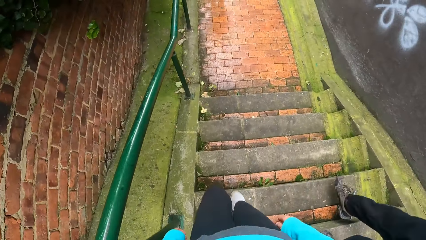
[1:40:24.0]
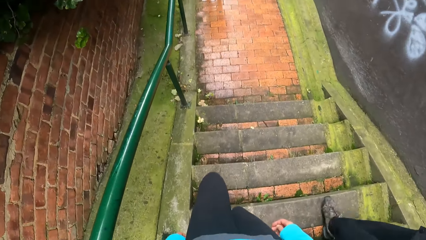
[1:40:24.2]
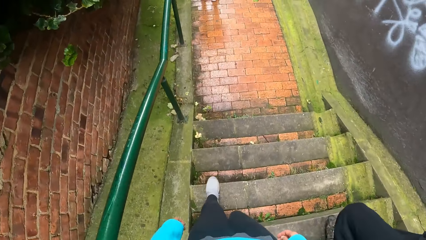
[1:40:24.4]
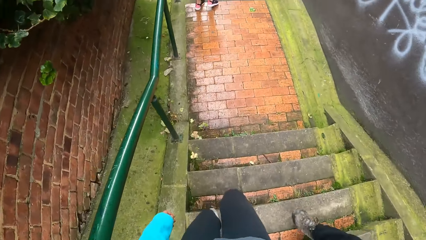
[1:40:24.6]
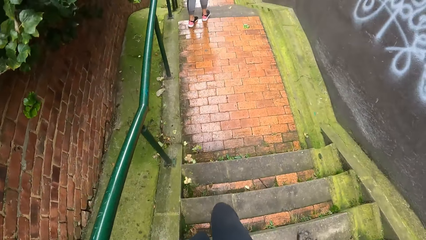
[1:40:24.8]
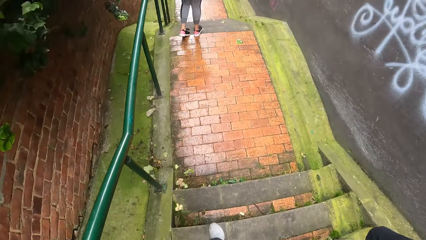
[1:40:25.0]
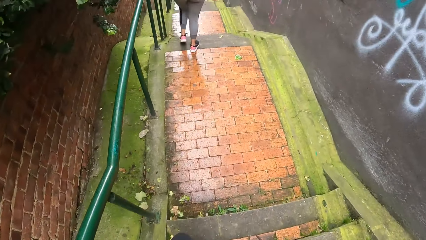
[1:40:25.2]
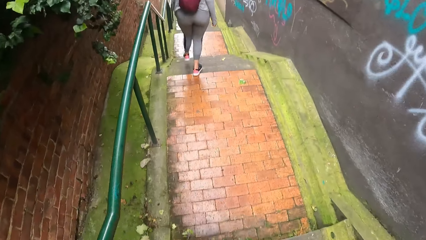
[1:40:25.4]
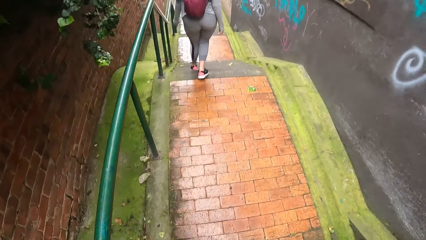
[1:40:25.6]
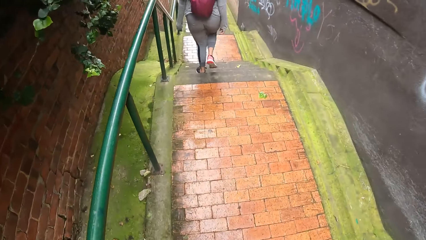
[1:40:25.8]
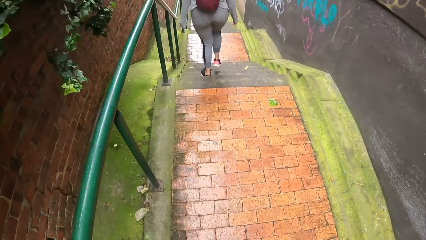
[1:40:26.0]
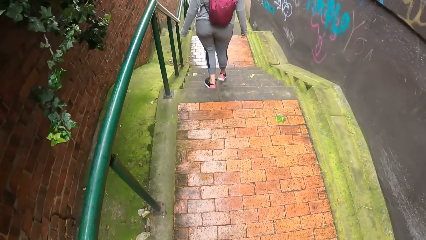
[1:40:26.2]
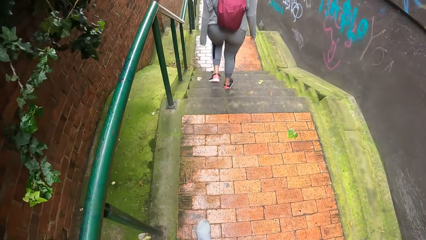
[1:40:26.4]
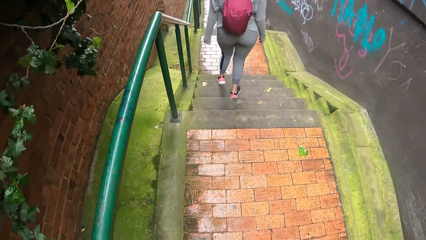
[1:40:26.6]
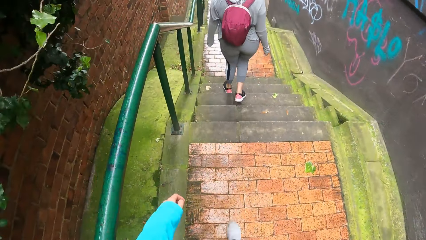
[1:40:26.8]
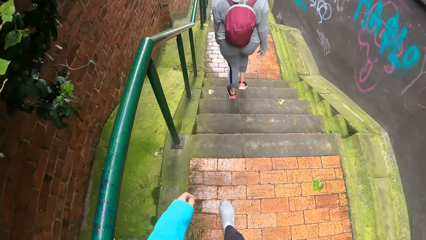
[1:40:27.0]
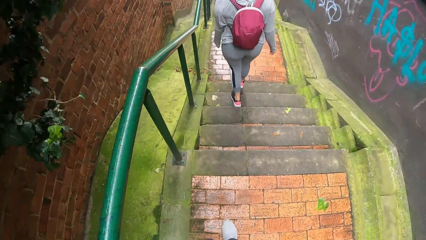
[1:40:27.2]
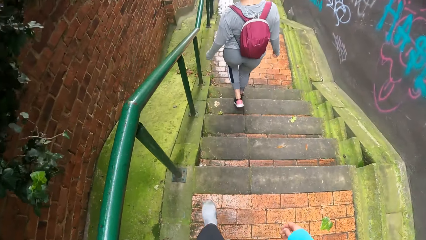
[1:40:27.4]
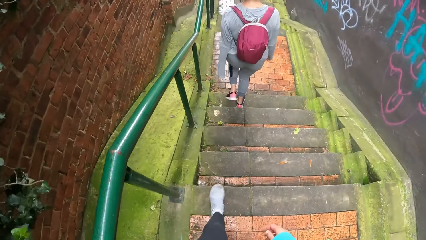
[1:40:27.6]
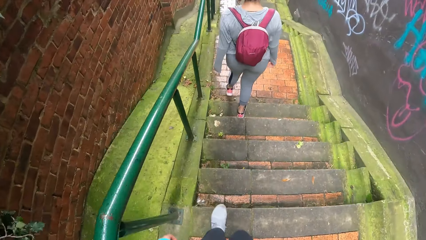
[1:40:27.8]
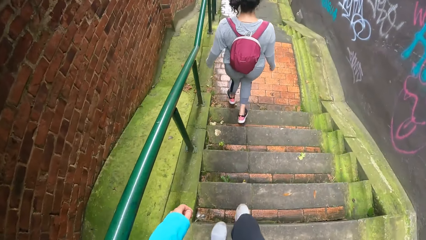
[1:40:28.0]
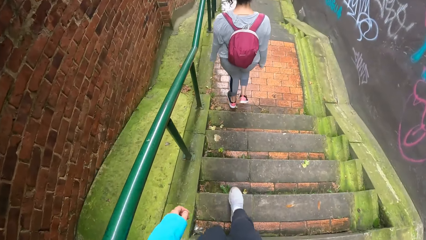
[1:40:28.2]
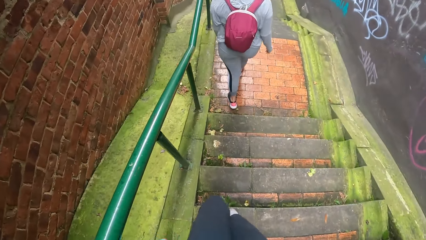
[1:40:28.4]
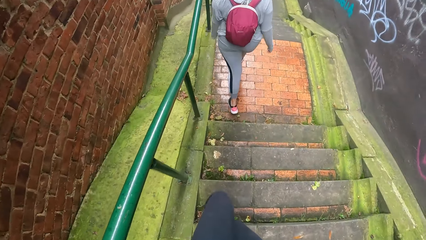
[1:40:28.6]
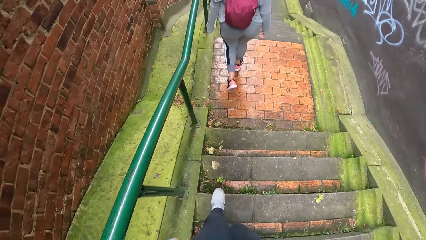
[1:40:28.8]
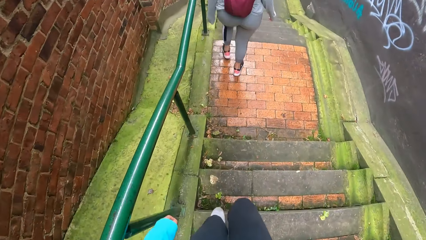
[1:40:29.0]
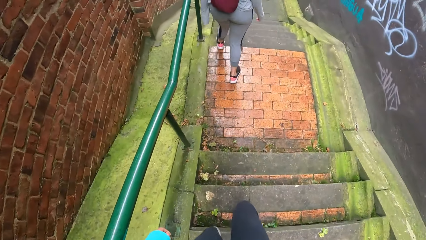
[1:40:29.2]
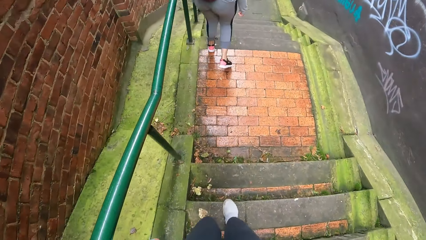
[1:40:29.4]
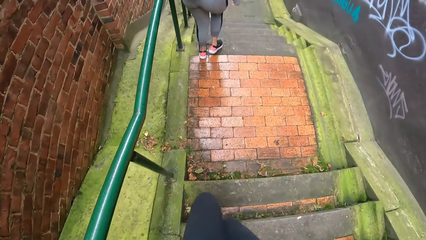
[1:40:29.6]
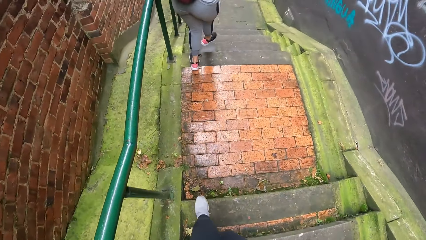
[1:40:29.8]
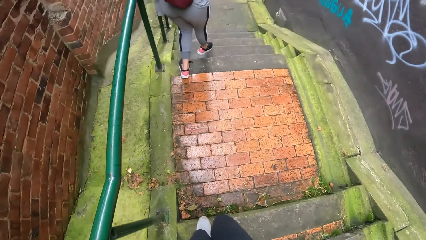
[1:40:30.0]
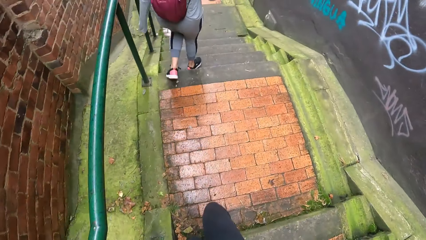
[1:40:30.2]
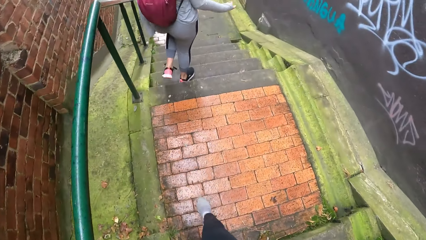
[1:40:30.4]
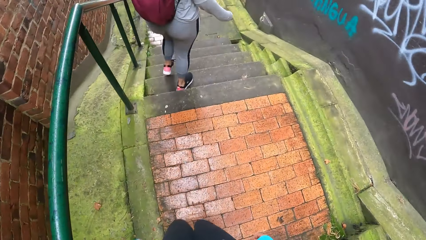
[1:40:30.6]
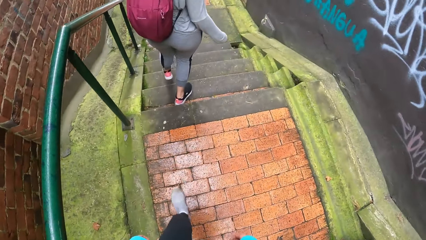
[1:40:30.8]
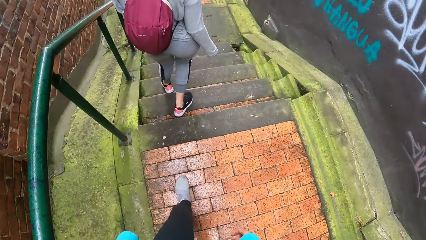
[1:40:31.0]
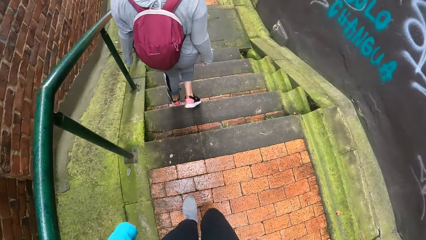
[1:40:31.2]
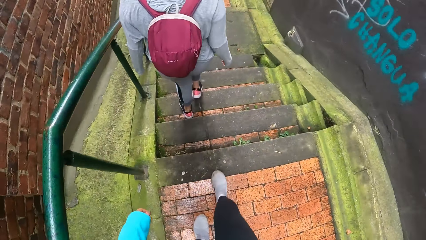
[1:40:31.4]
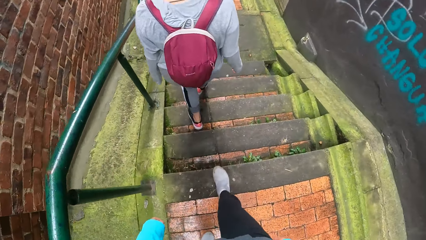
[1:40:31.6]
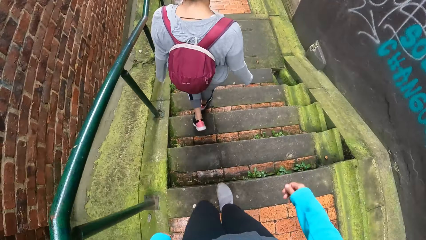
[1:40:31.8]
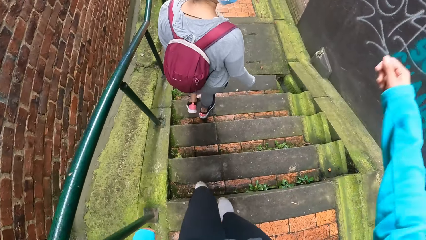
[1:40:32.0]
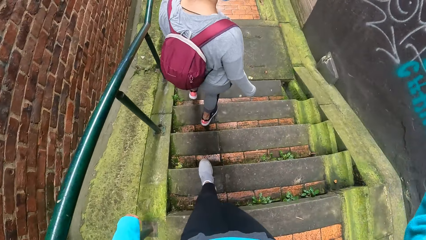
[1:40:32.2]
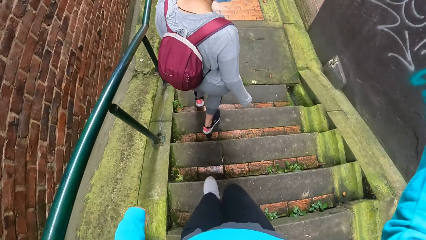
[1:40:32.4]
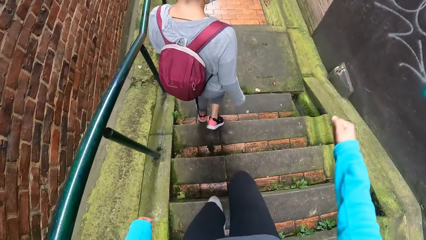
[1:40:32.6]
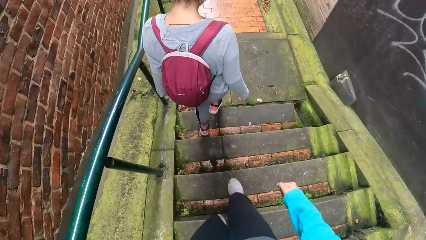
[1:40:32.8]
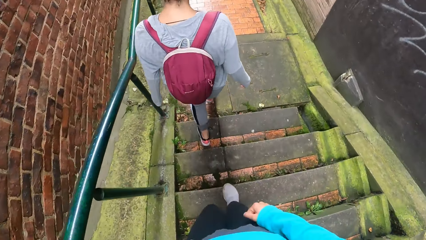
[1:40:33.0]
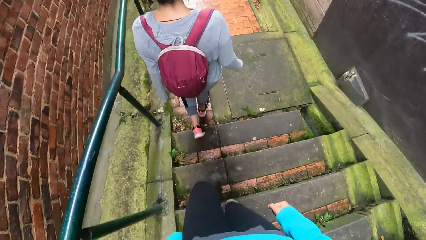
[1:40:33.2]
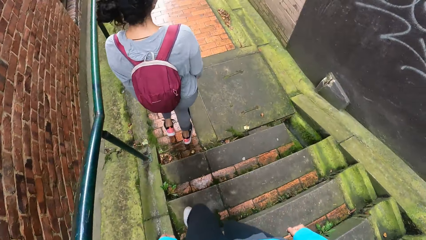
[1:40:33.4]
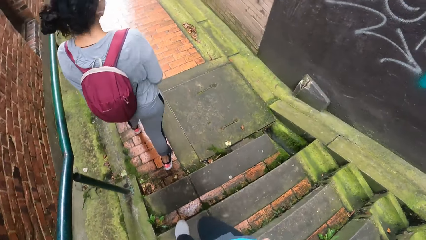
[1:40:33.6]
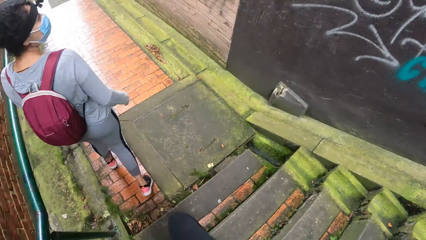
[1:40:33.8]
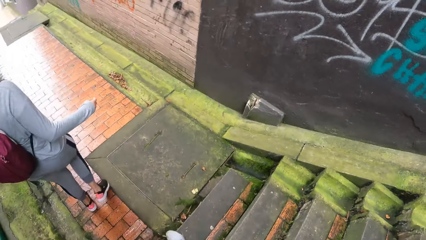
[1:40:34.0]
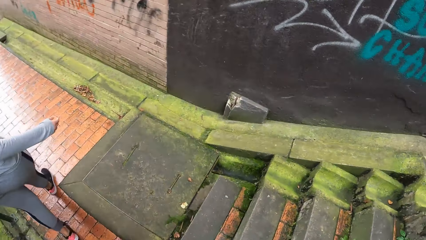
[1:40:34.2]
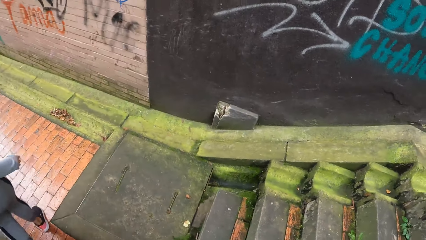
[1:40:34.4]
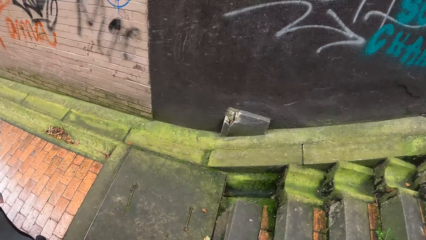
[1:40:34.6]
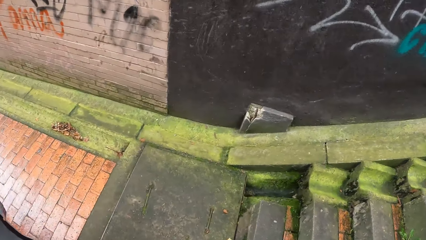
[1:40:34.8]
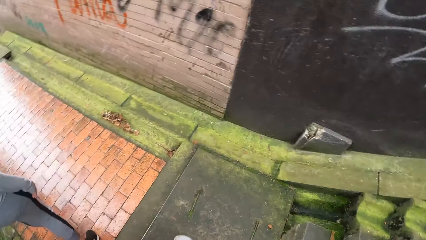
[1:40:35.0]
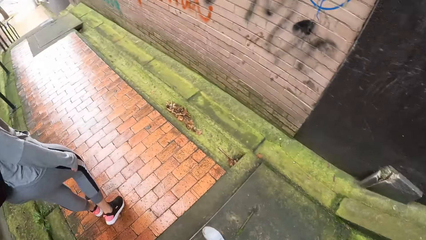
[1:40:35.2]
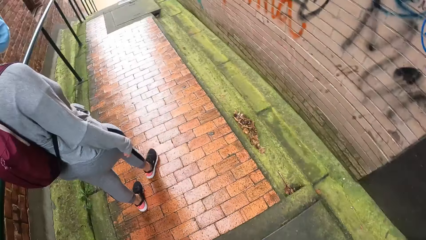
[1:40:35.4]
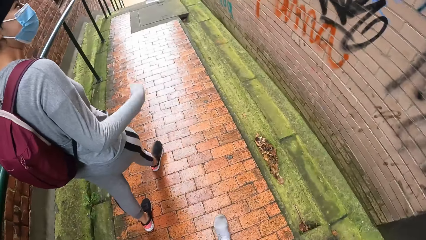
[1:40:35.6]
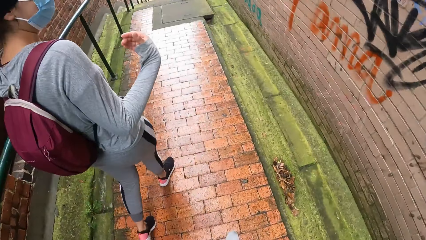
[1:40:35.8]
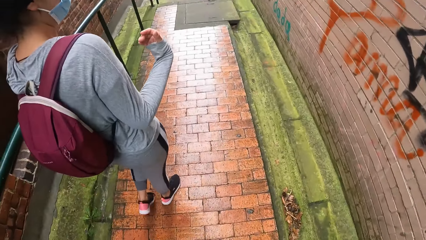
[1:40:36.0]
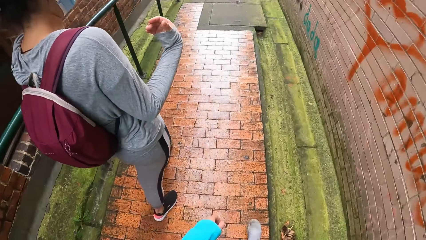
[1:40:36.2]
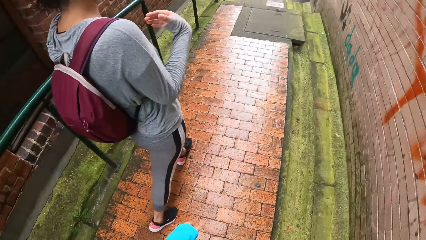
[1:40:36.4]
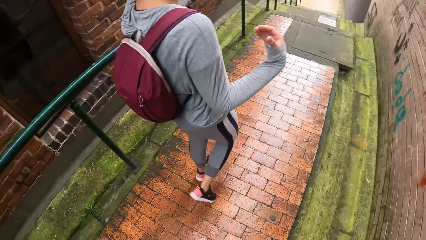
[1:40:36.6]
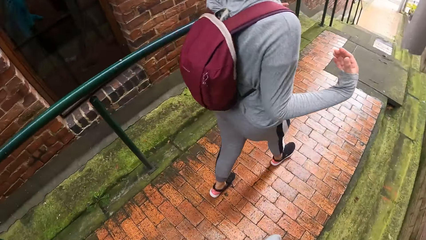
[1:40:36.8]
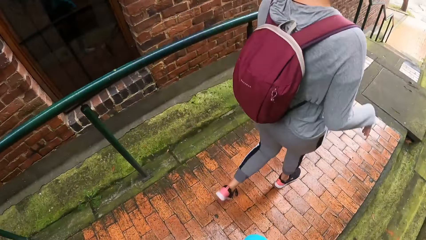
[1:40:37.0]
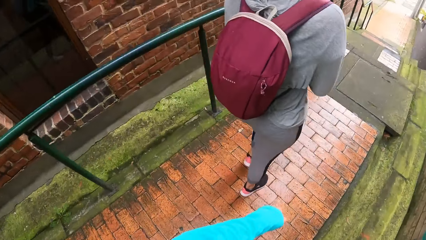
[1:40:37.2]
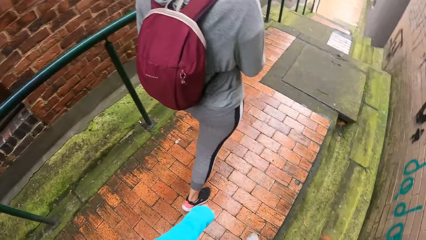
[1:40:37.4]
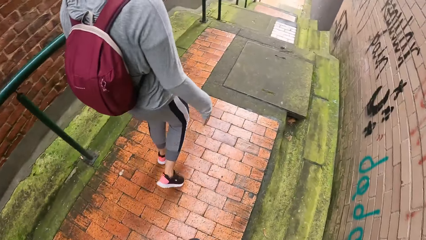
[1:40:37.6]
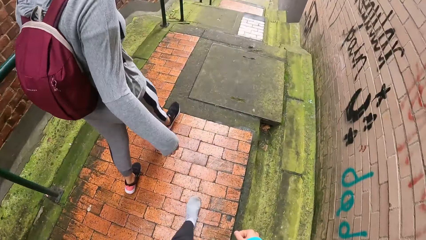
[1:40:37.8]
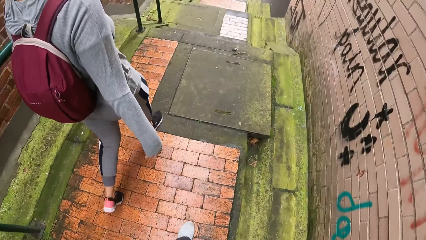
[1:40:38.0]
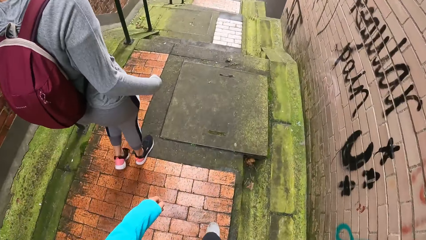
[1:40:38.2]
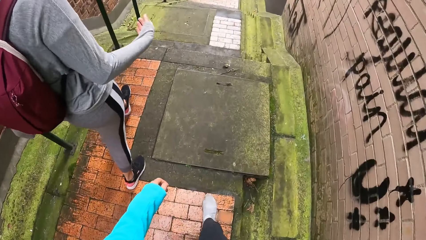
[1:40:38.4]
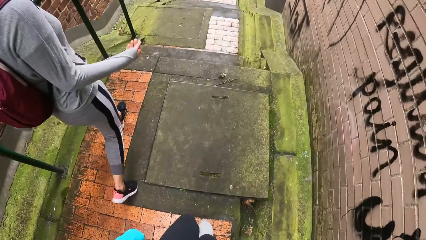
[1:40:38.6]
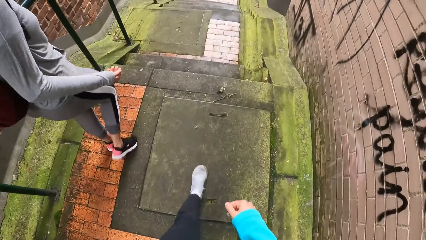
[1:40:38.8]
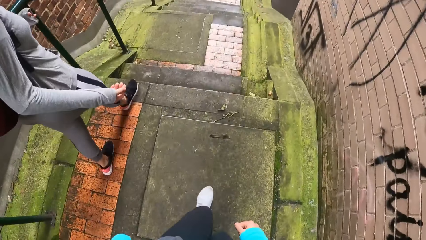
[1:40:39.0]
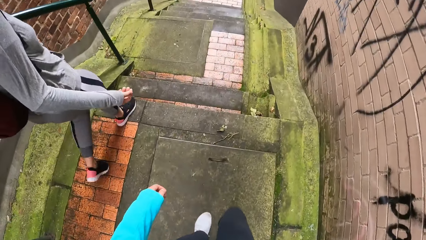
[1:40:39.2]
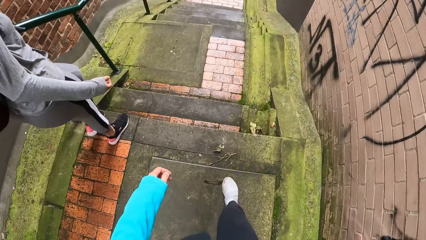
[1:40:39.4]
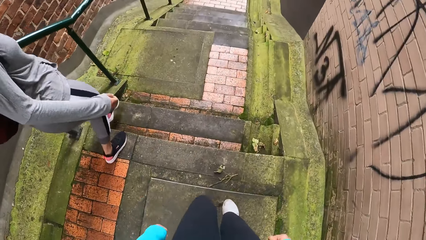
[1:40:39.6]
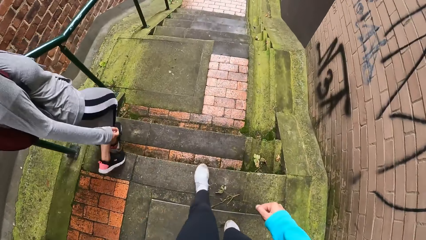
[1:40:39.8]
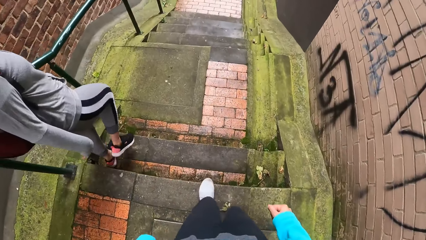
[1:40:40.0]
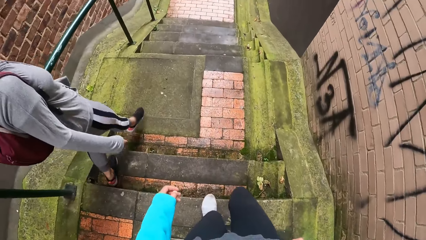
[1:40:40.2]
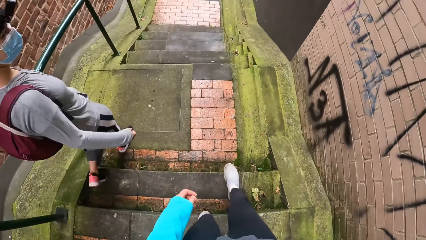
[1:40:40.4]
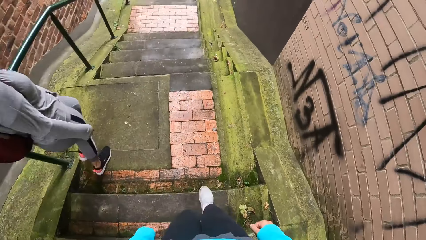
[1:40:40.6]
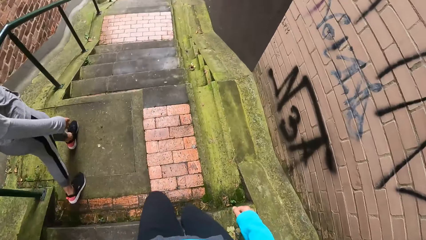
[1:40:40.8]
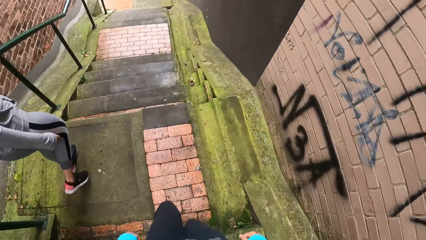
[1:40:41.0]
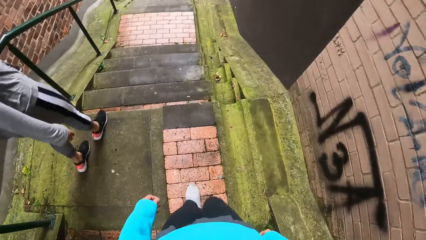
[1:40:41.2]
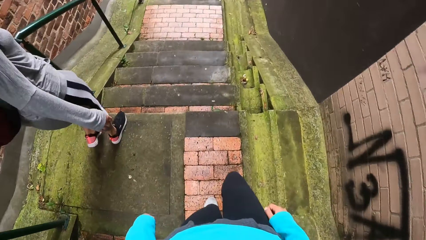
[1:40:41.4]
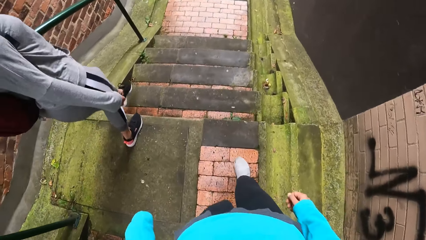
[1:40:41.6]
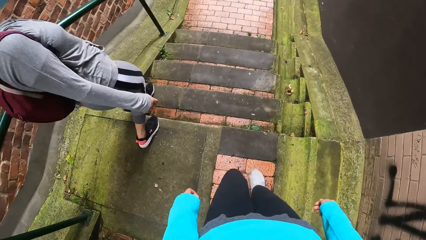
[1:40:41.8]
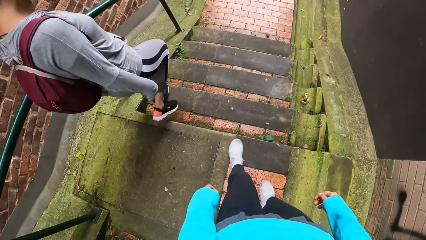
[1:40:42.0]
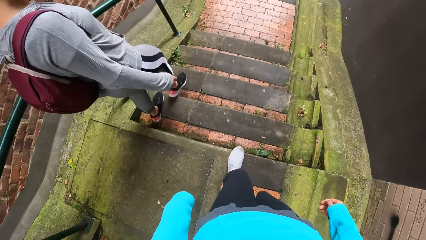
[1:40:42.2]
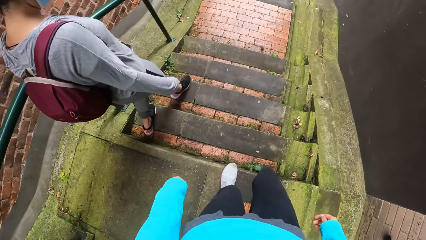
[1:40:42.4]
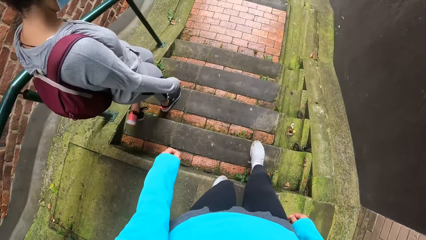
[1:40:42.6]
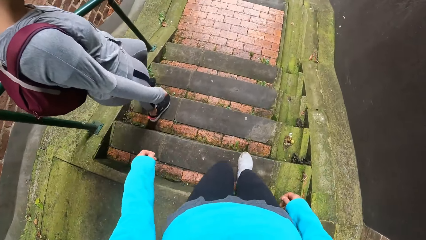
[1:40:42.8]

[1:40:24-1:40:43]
A woman walks down the stairs with a man and the camera wearer. The camera wearer walks on the walkway. The woman walks down the stairs with the man and the camera wearer. The woman walks on the walkway. The camera wearer walks on the walkway. The woman speaks with gestures and interacts with the camera wearer and the man. She walks down the stairs with the man and the camera wearer.
